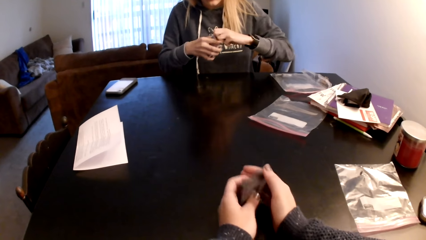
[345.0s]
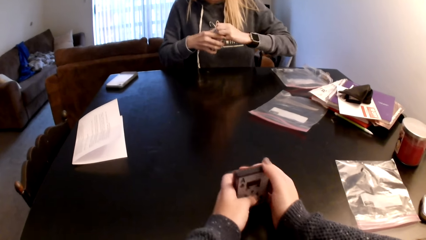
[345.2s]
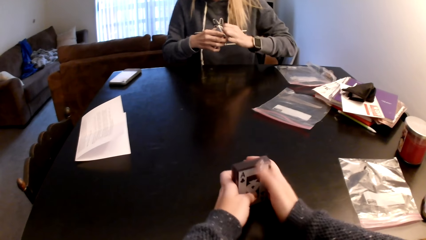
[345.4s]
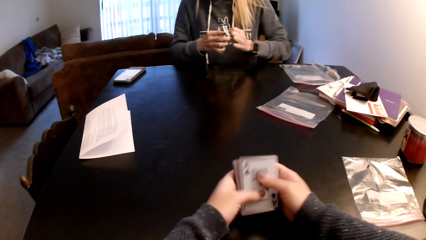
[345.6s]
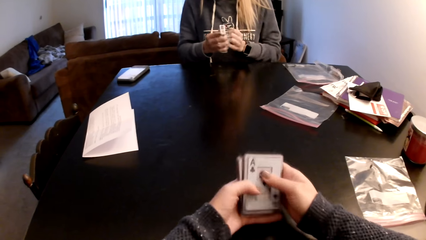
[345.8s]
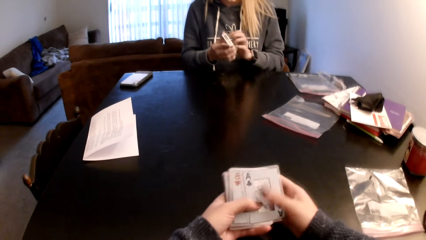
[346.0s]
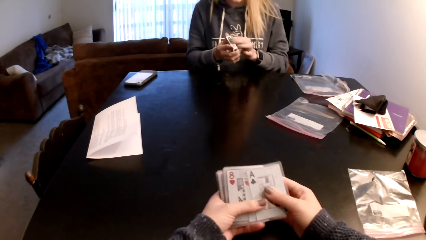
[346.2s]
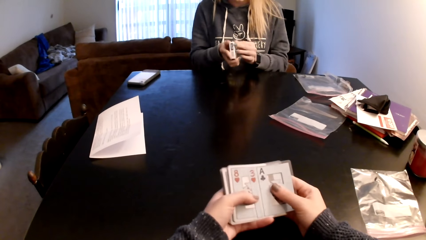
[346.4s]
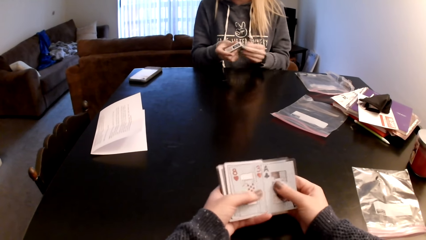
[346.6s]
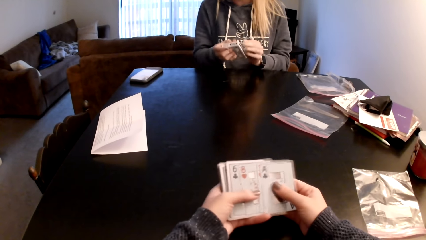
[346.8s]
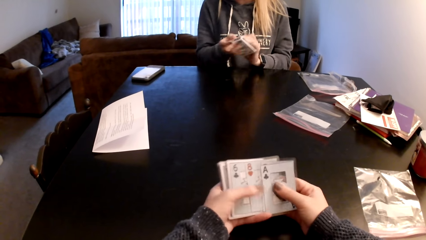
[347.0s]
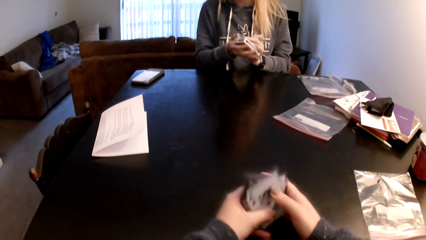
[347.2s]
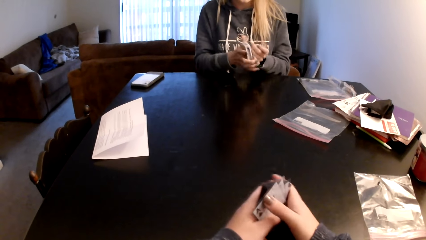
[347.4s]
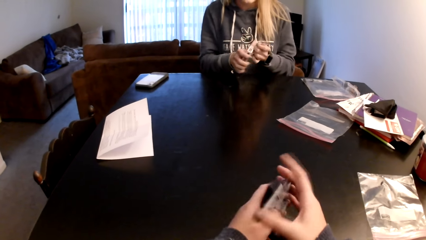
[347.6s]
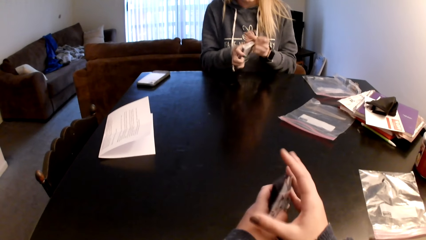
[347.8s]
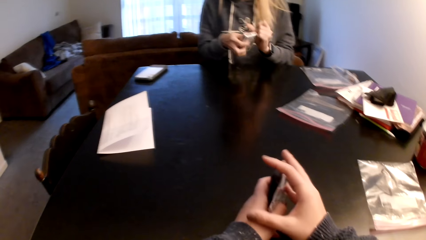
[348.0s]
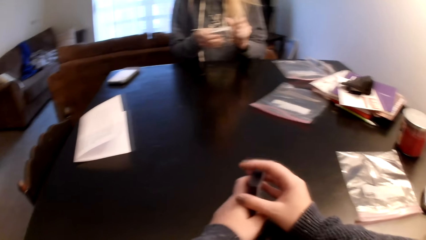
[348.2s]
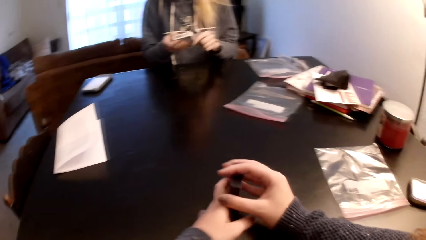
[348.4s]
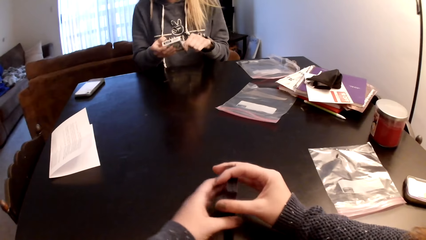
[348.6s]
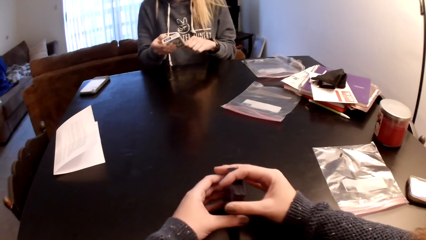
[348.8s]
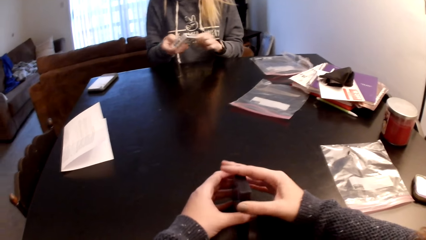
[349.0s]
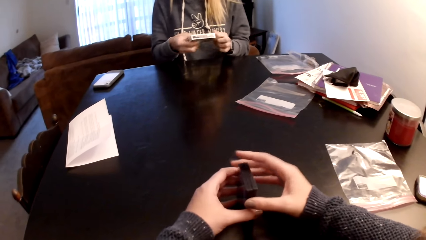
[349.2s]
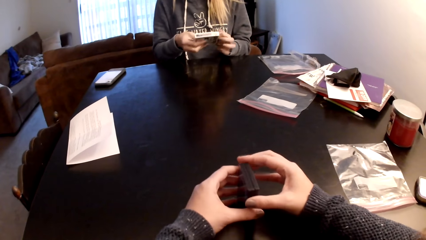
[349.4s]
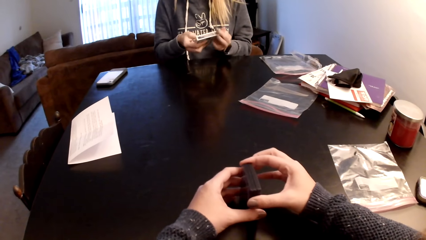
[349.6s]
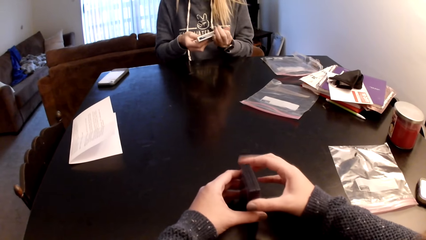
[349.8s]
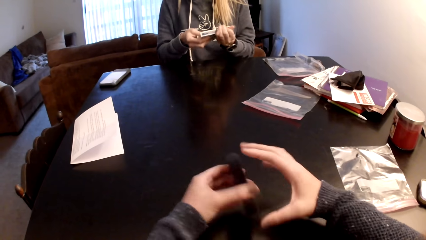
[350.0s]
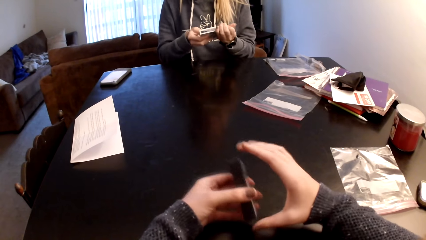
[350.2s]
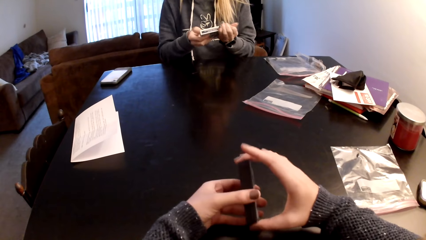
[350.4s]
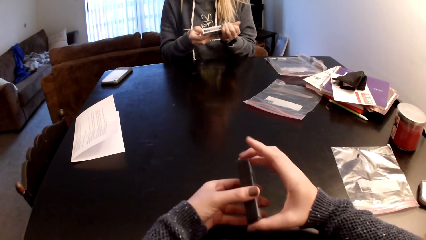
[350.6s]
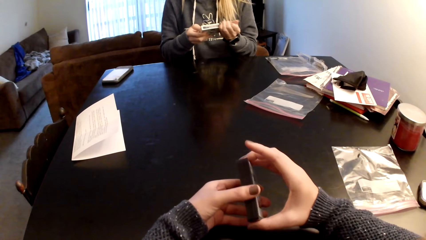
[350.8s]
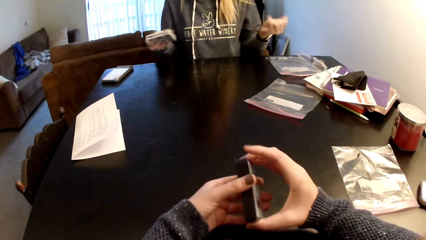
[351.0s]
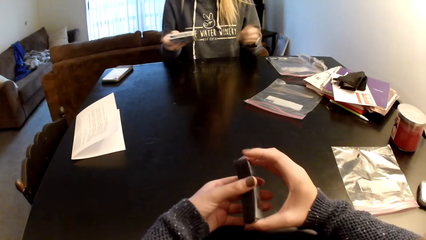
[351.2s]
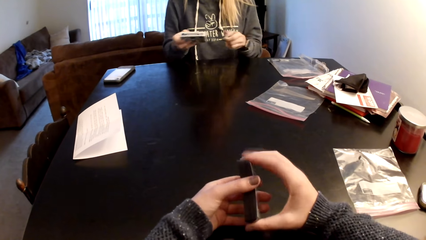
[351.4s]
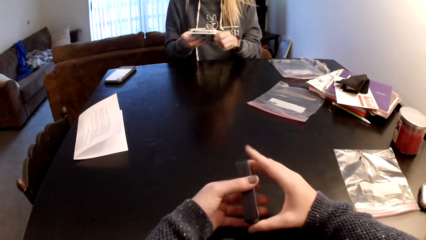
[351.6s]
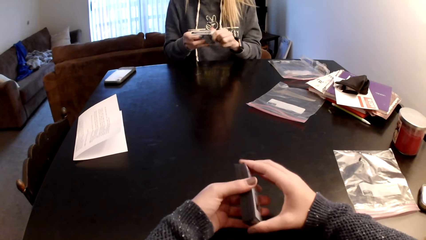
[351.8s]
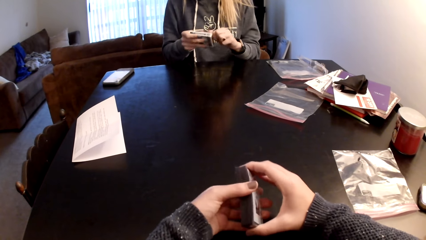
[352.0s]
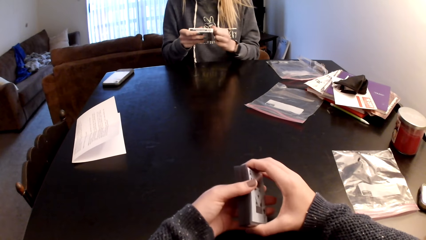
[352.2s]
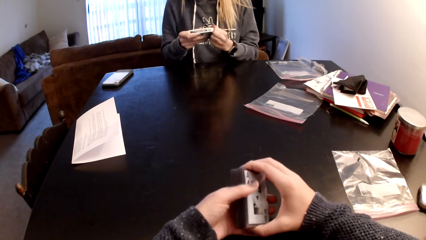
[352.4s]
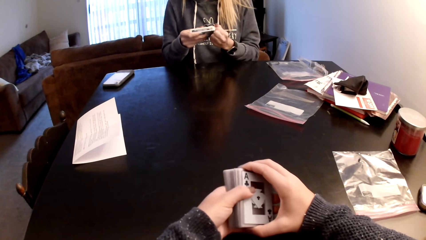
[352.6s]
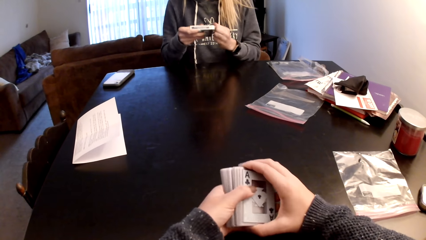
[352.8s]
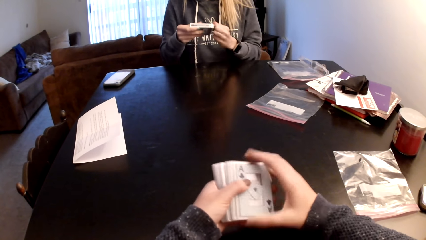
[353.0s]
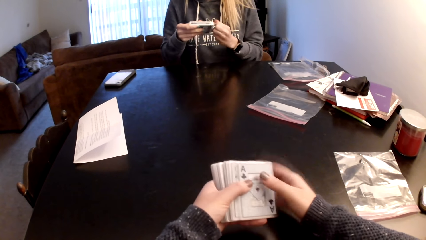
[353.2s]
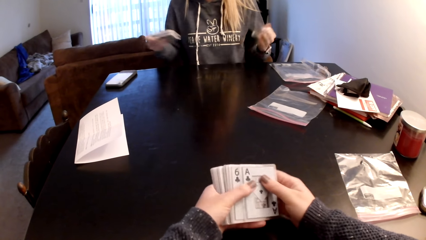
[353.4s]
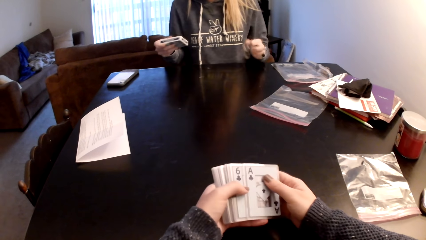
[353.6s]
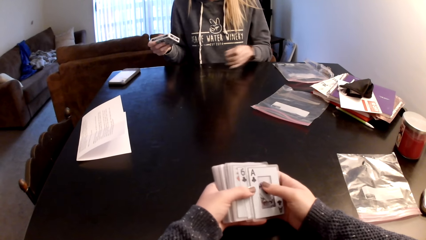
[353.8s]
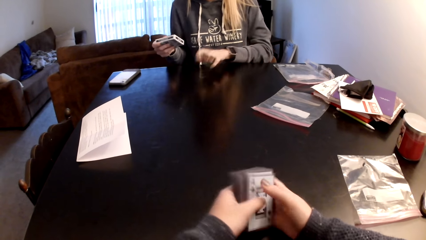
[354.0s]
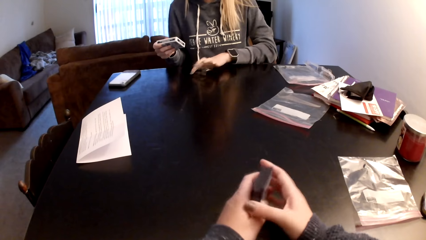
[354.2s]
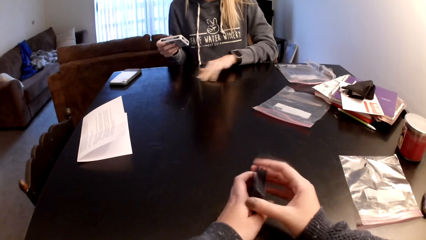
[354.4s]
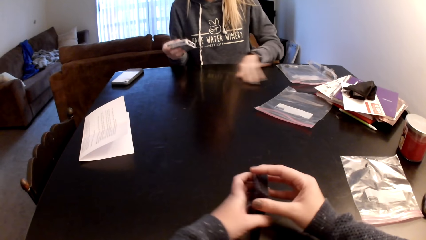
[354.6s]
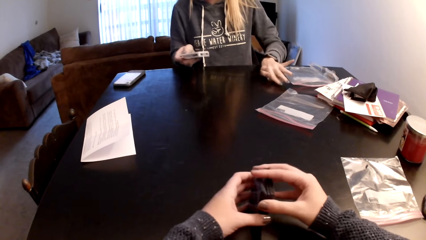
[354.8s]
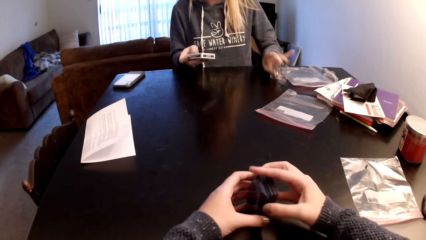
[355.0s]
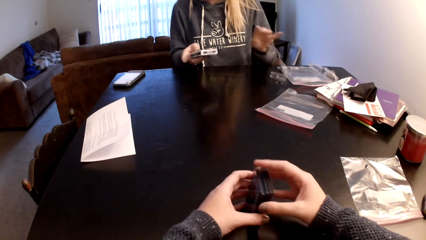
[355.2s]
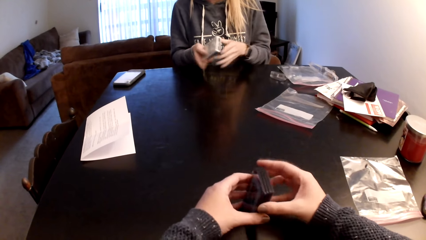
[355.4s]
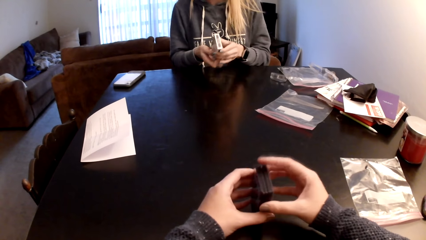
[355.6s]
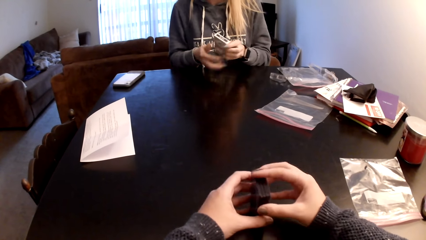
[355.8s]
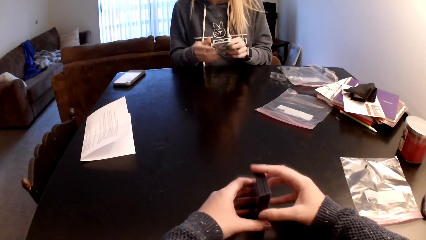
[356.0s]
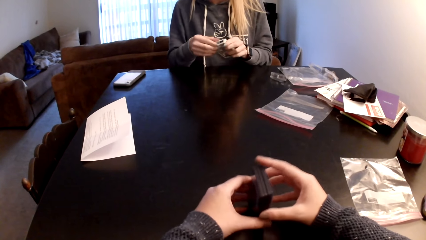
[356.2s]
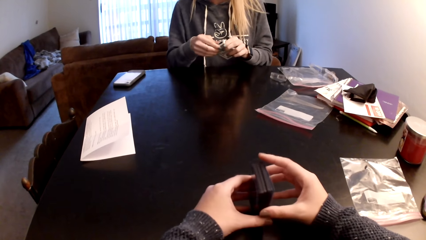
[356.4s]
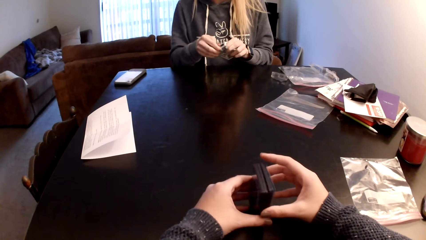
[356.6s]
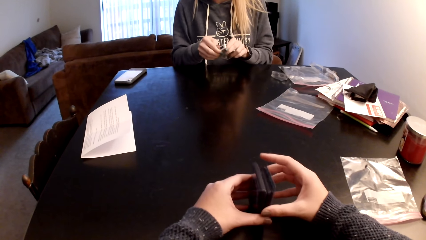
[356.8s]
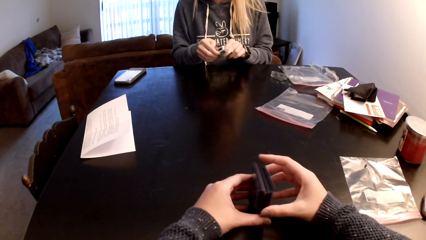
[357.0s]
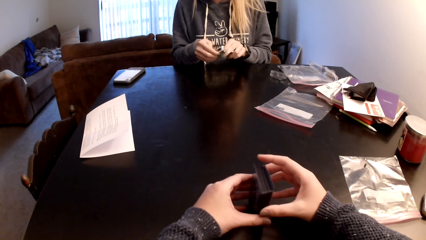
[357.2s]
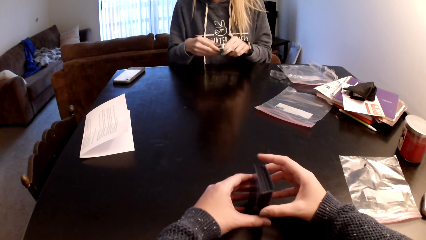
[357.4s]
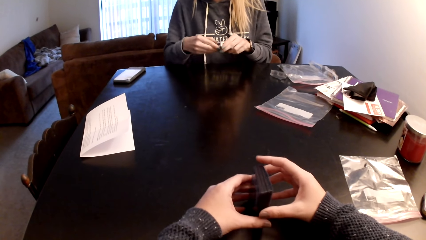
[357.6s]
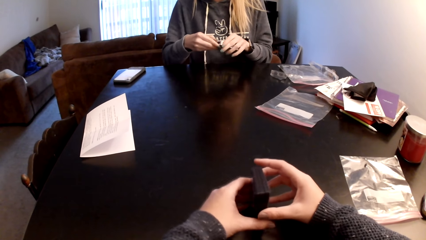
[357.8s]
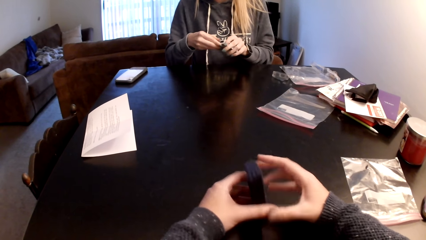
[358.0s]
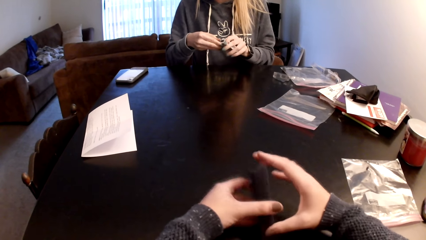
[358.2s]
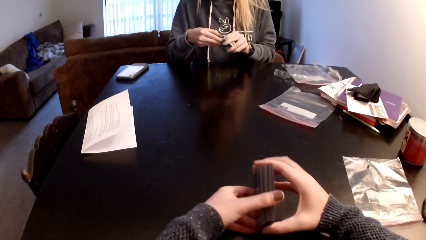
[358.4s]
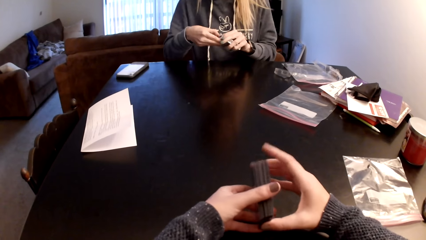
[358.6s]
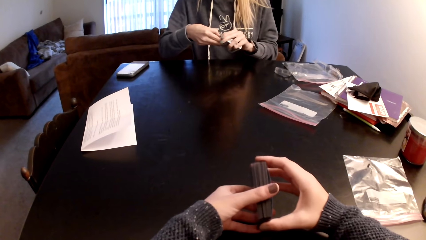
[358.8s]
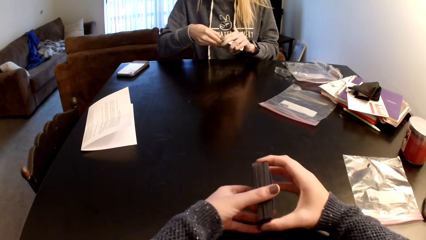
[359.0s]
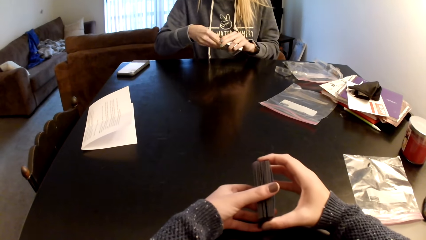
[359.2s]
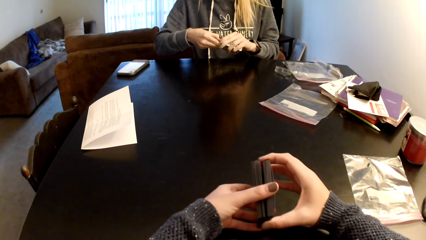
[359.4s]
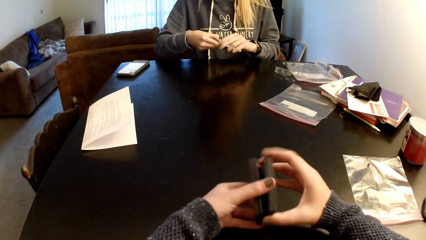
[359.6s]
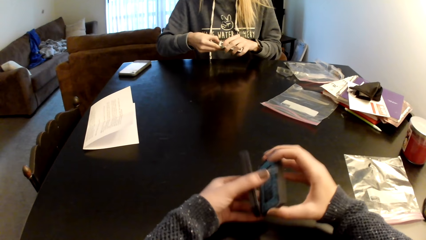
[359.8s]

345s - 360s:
The camera wearer aligns the cards on the table. She examines the cards. She sorts the cards with her hands. She aligns the cards. A lady adjusts a box on her hands. The lady tears a wrapper. The camera wearer sorts the cards with her hands. She examines the cards. The lady cuts the box with her hands. The camera wearer aligns the cards. The lady wipes the table and holds the box with both hands. The camera wearer aligns the cards. The lady peels the box with her hands and opens the box. The camera wearer divides the cards.
